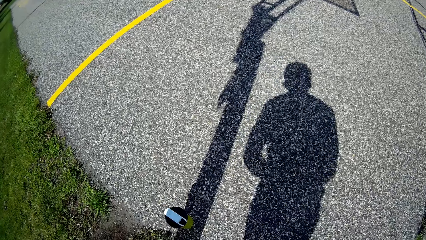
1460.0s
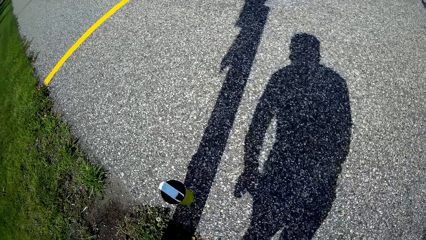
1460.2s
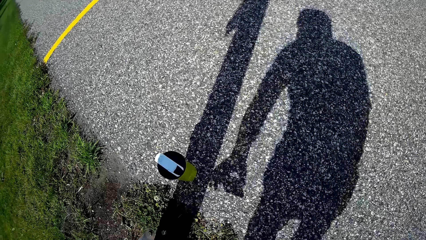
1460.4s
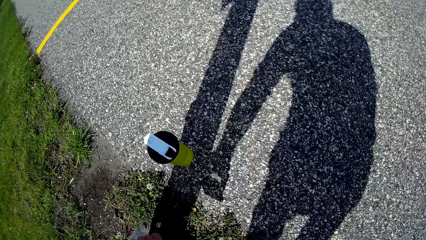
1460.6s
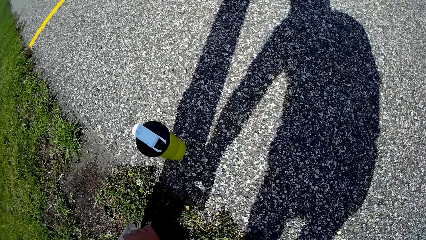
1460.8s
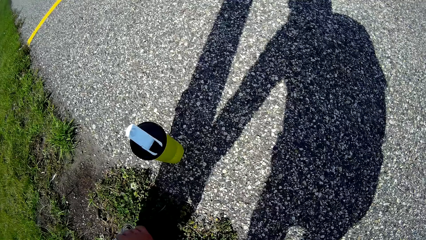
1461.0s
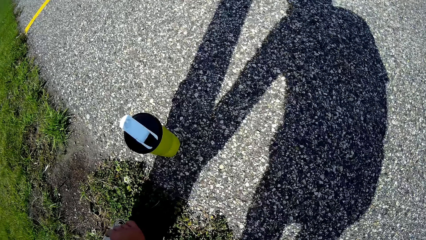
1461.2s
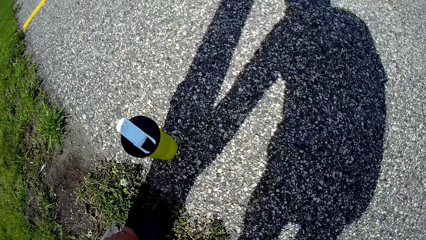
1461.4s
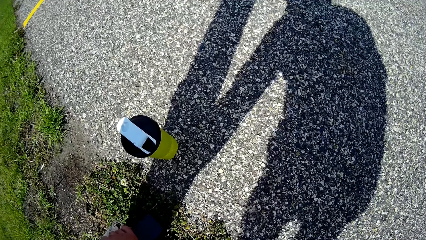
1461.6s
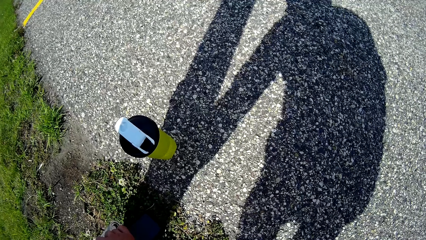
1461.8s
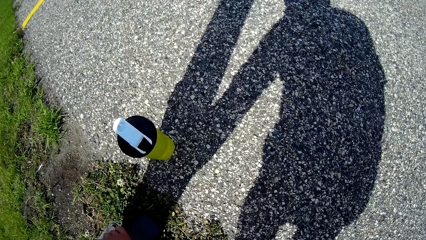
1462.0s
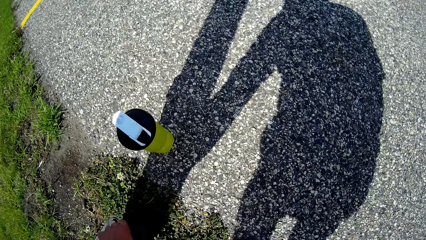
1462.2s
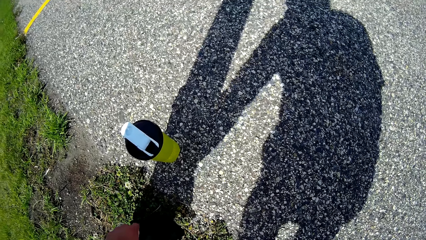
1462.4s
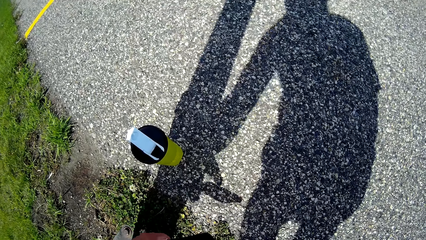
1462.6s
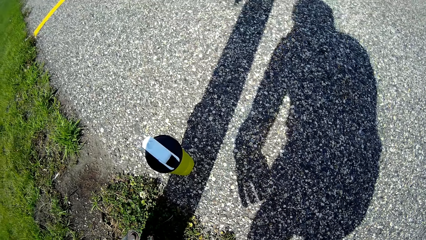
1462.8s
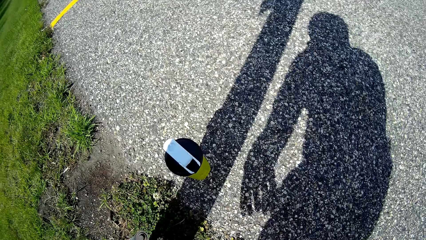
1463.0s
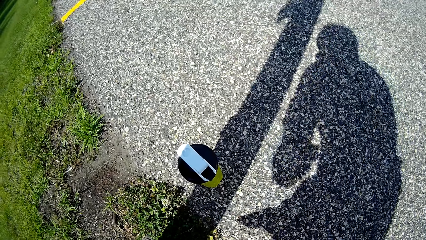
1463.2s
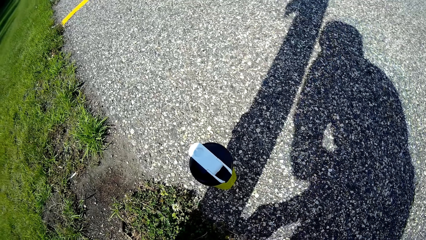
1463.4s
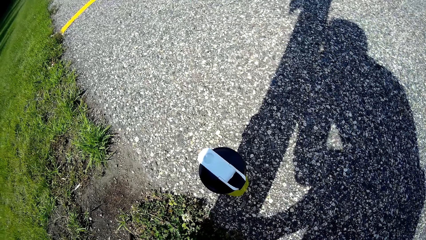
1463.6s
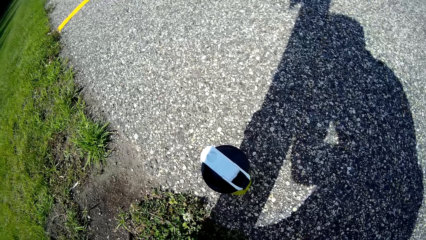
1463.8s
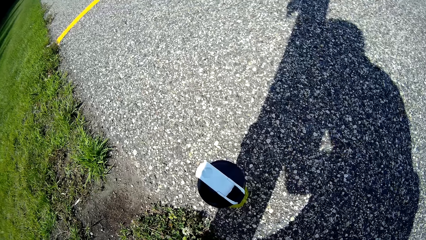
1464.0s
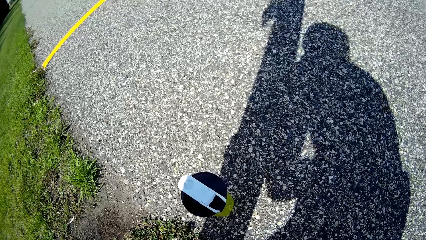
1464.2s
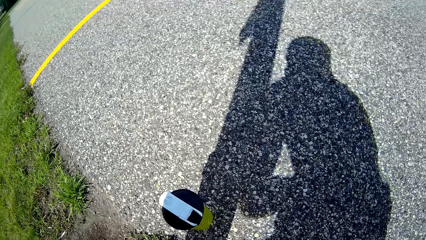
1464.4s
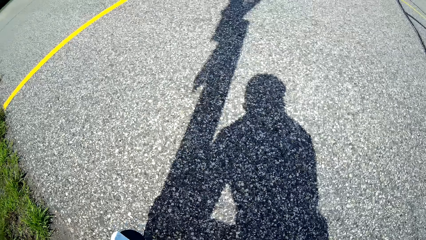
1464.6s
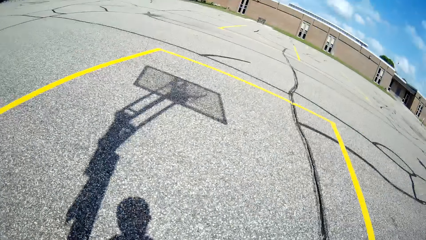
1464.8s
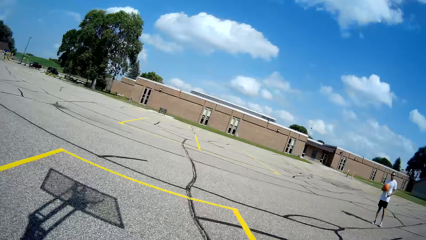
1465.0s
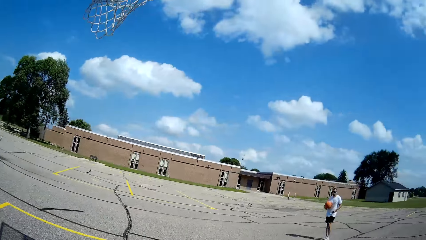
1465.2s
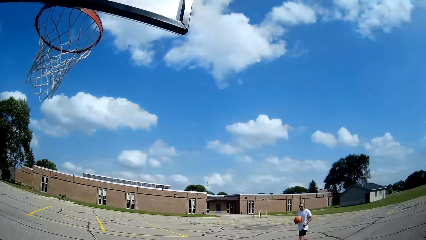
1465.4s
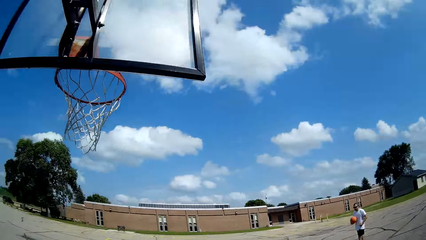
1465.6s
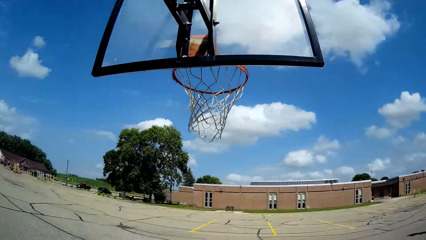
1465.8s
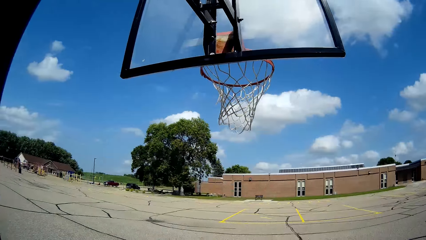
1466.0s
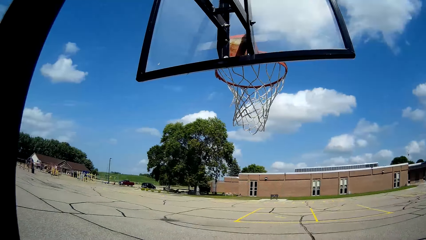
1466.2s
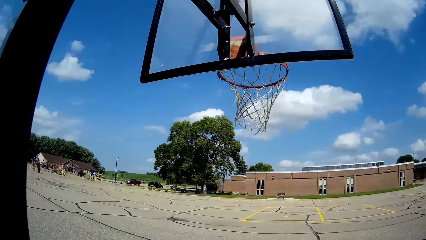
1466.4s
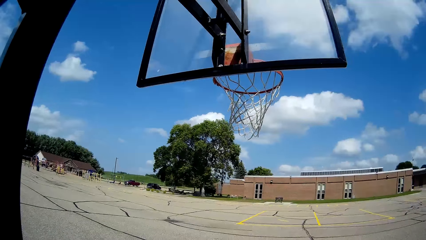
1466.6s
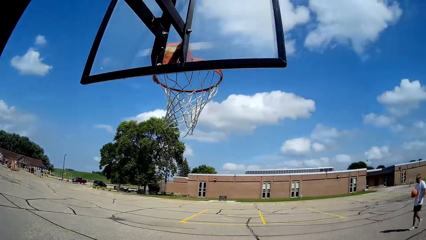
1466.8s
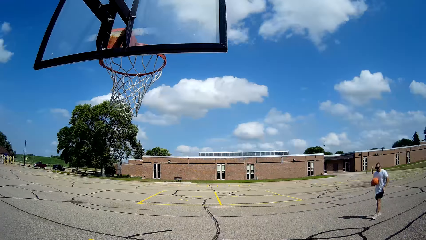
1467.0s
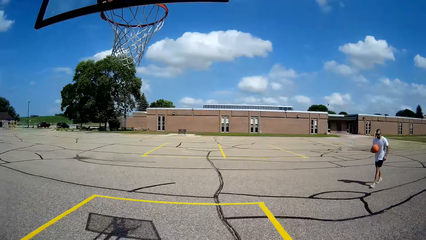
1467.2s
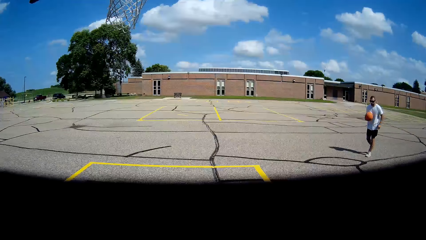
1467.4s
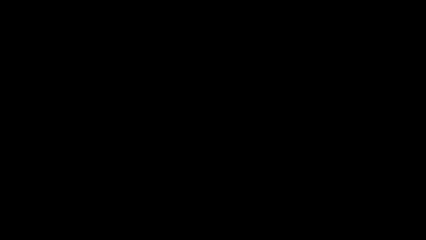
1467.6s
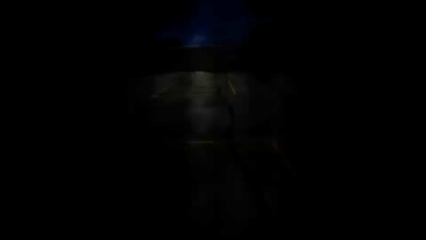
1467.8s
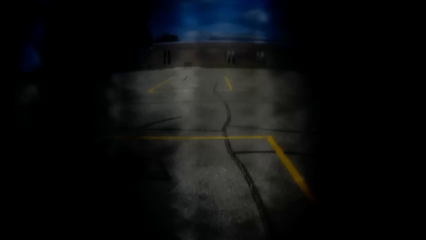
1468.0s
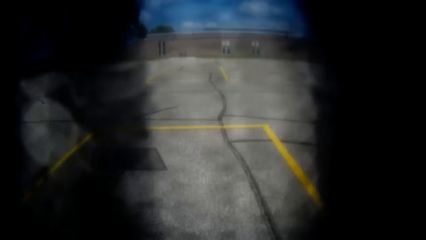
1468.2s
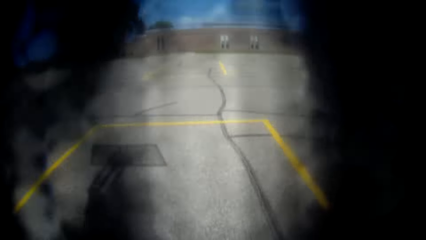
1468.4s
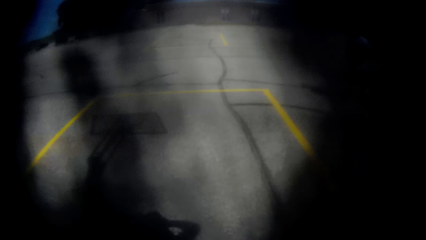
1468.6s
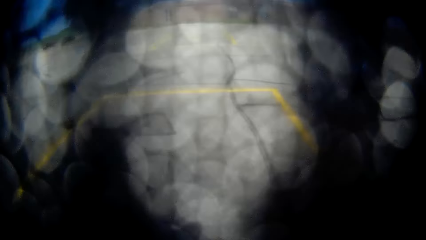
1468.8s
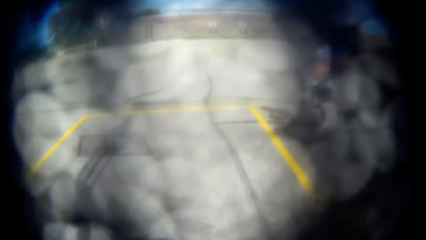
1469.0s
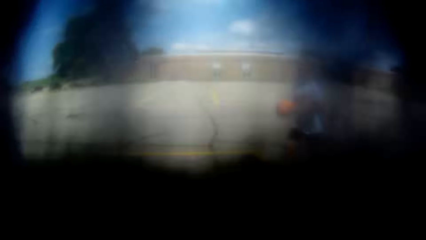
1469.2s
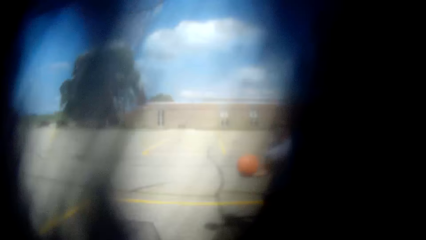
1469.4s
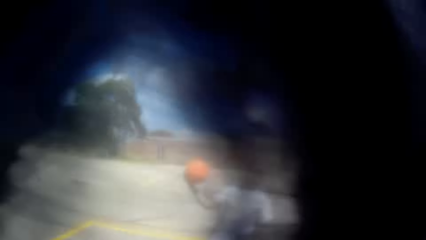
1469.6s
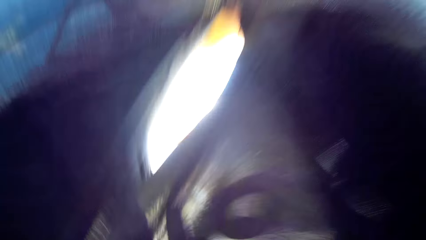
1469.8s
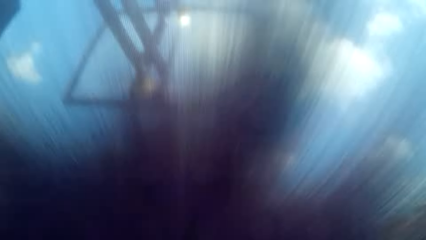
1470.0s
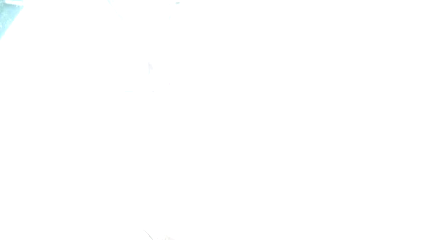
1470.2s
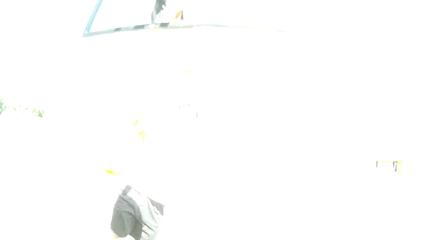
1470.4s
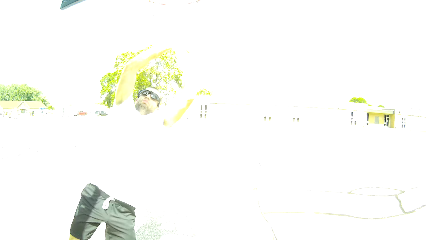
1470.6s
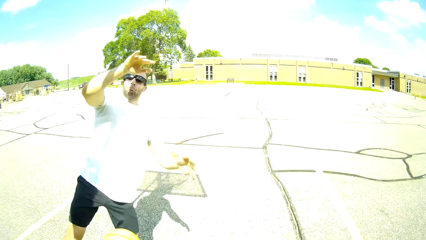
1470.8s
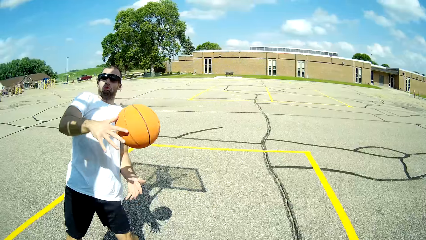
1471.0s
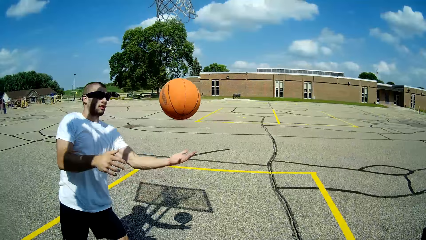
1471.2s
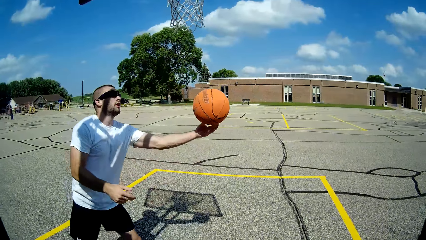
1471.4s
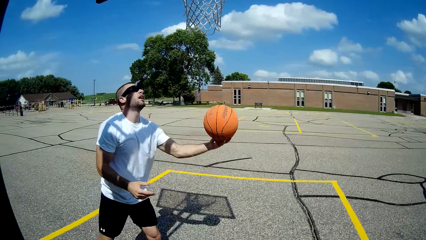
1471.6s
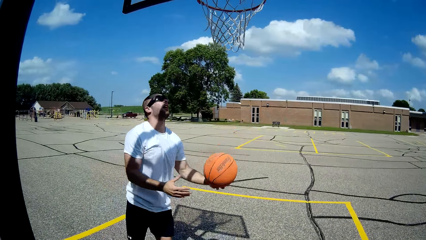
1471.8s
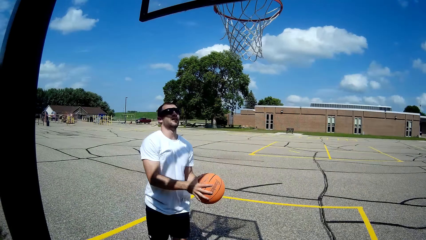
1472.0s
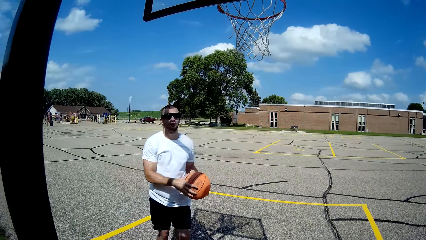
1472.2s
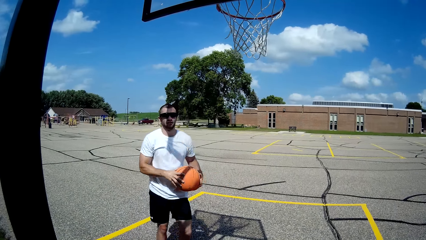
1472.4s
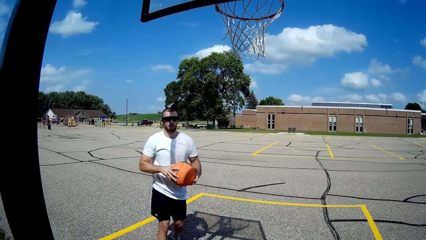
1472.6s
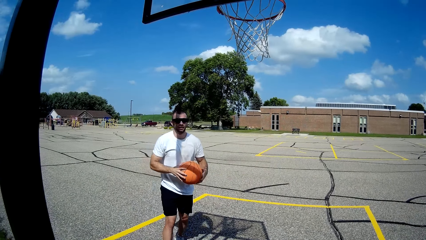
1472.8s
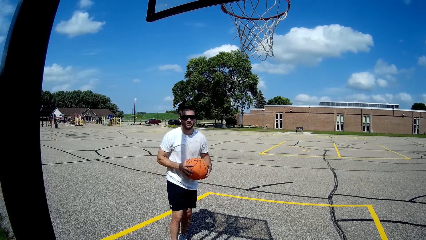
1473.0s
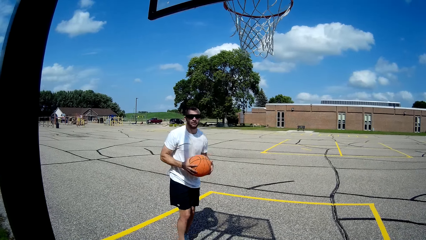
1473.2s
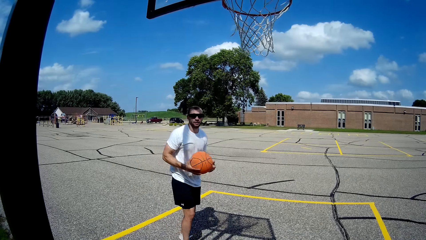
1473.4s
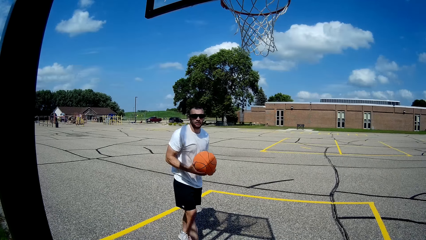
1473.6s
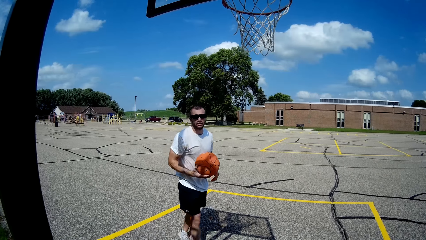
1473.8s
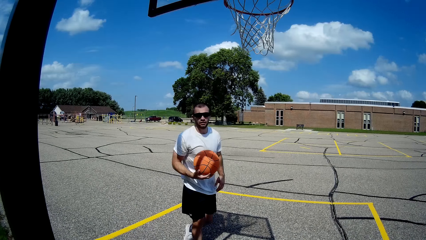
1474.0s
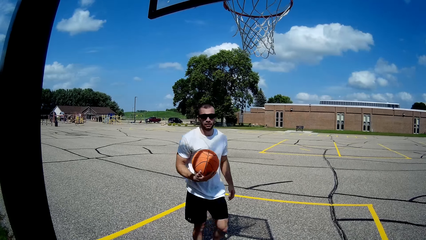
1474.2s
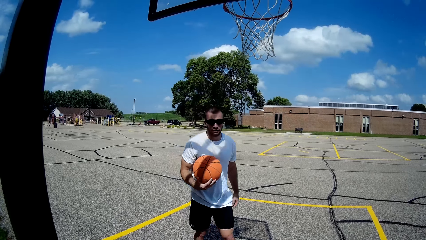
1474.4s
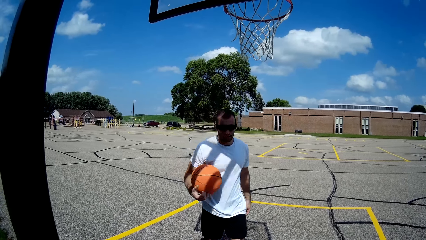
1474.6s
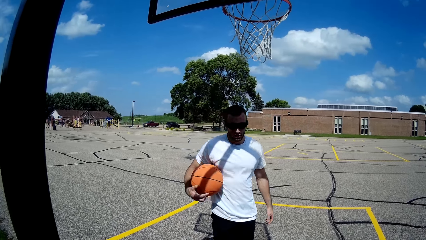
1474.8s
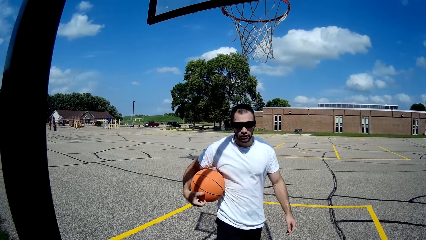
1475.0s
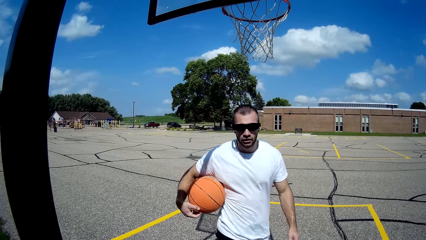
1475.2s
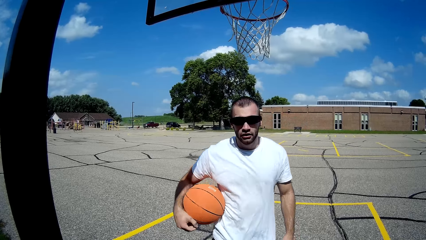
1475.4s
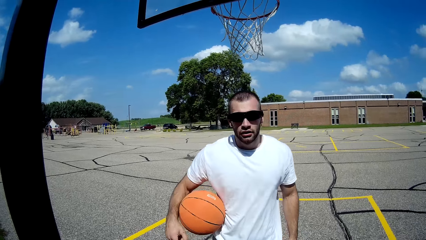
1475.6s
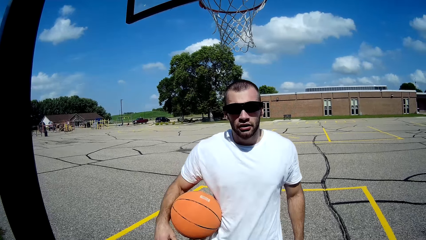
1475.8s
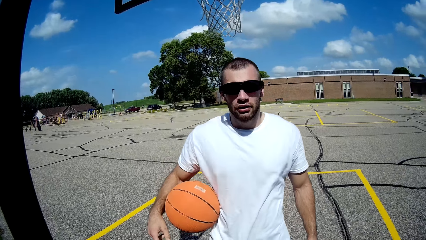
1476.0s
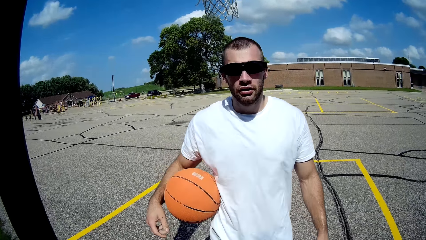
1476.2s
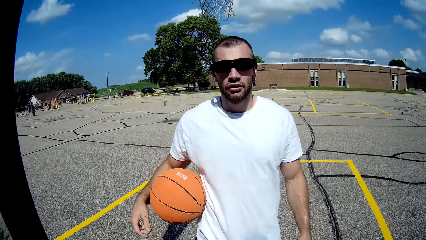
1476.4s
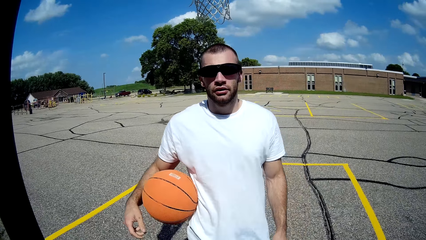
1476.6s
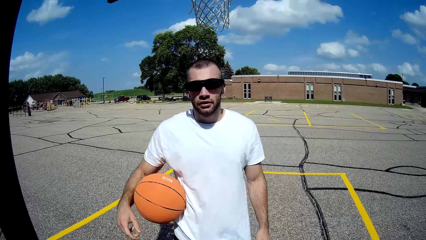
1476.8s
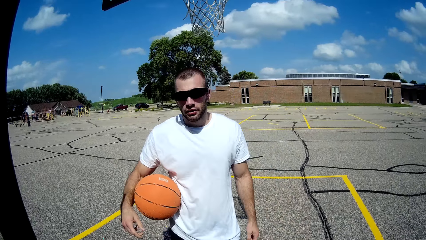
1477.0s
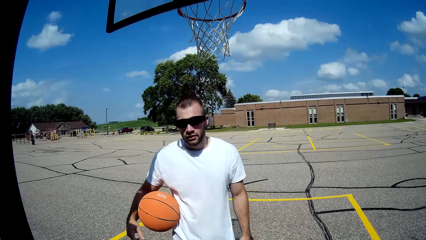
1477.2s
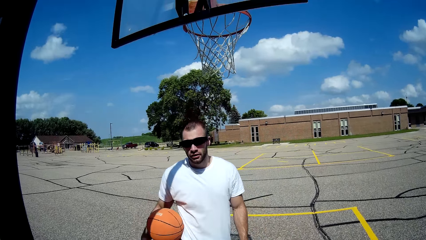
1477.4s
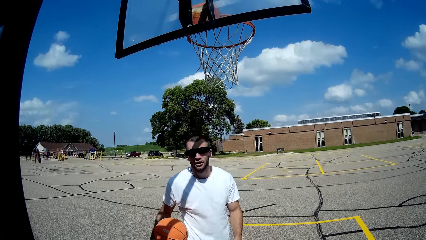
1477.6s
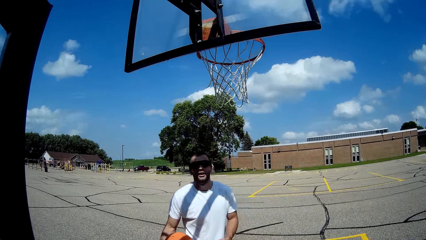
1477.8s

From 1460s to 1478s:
The camera wearer puts the phone down. They look around. They interact with a man. The man walks towards the camera wearer.
